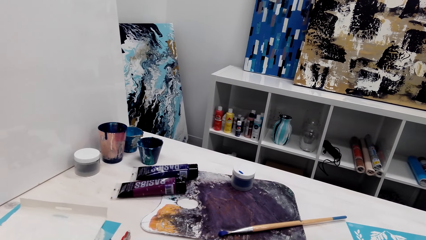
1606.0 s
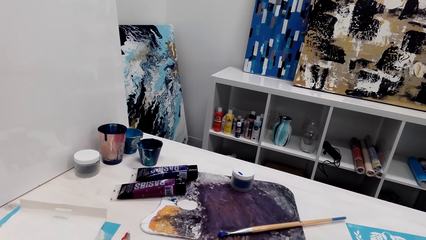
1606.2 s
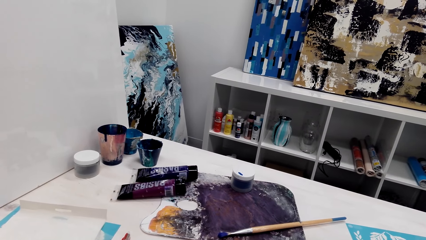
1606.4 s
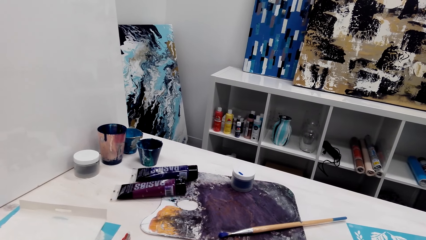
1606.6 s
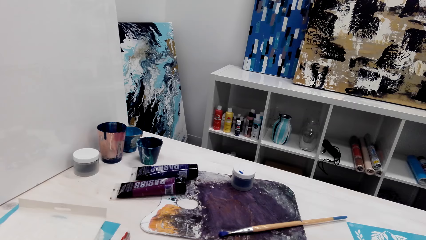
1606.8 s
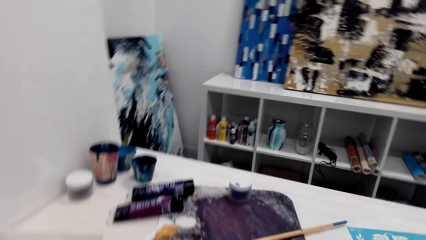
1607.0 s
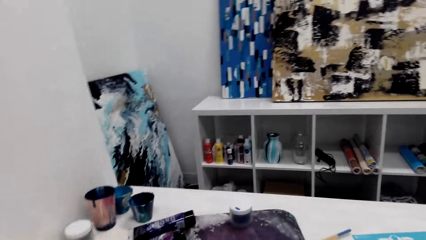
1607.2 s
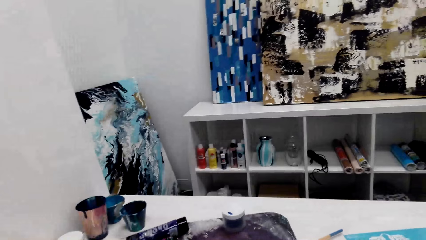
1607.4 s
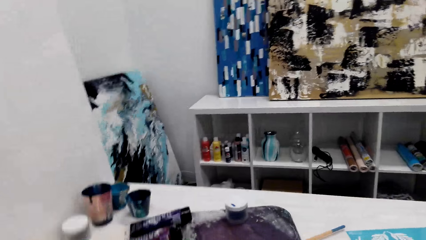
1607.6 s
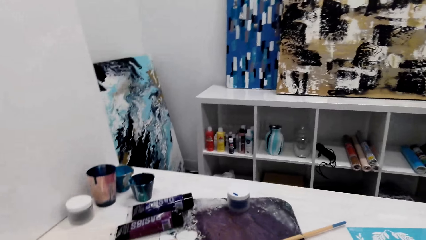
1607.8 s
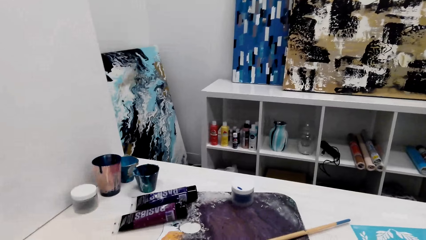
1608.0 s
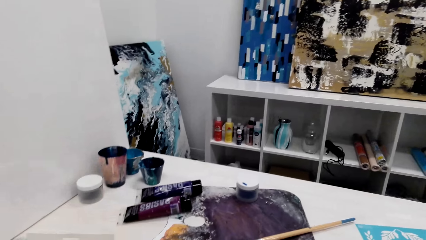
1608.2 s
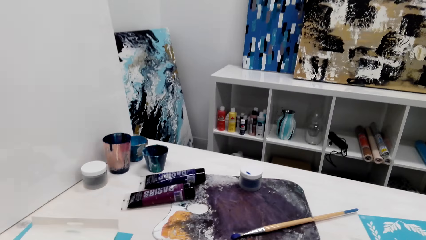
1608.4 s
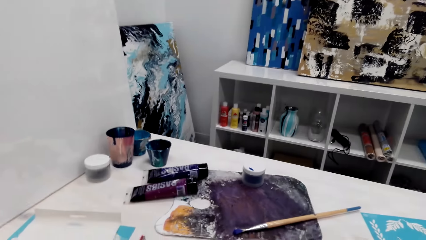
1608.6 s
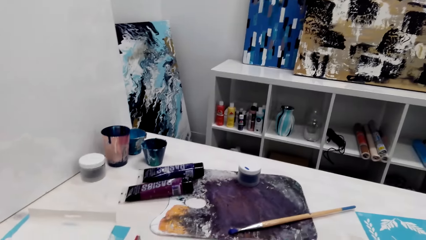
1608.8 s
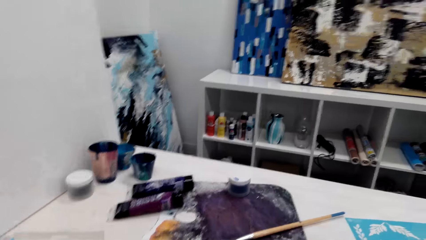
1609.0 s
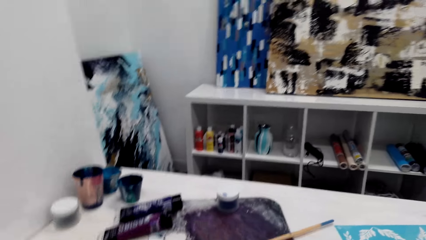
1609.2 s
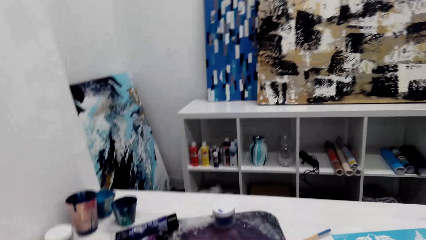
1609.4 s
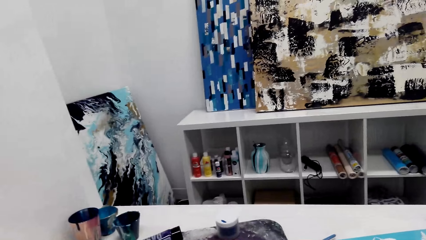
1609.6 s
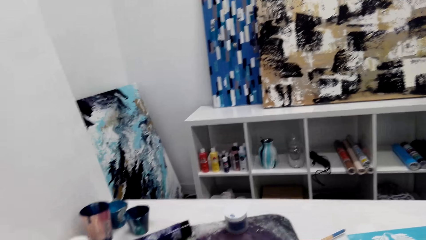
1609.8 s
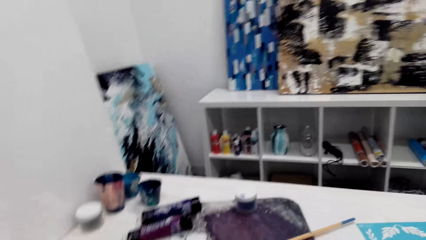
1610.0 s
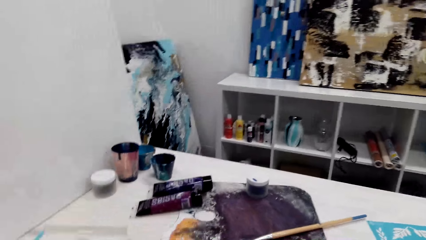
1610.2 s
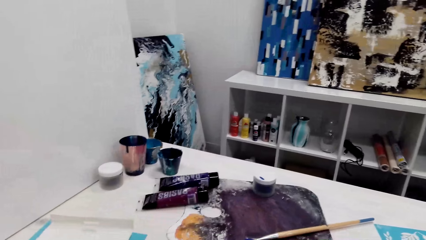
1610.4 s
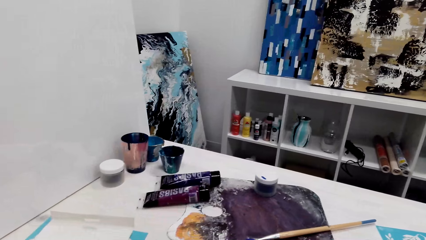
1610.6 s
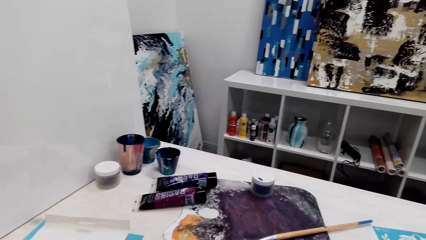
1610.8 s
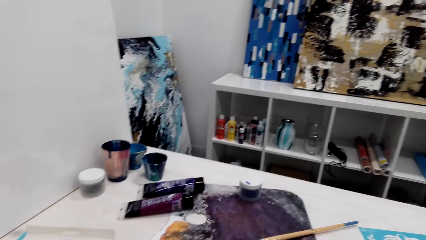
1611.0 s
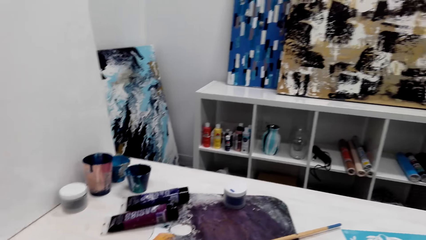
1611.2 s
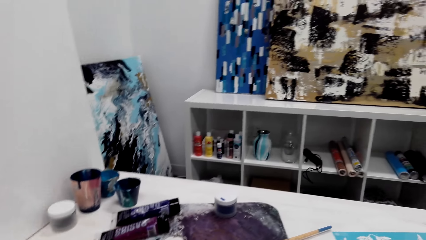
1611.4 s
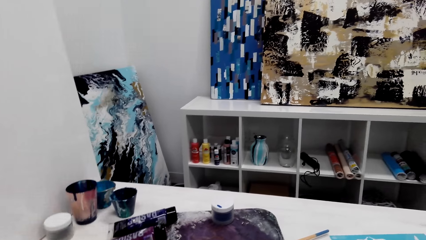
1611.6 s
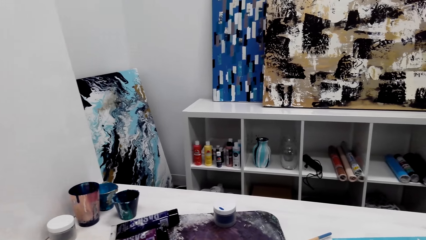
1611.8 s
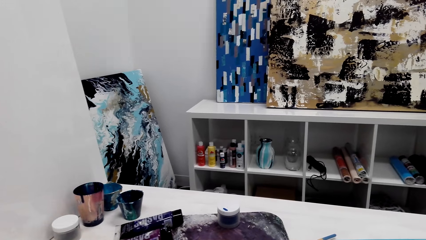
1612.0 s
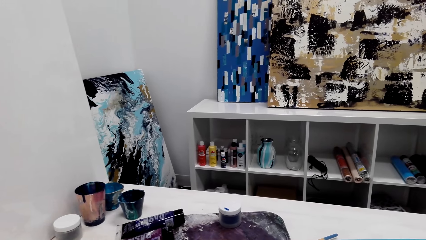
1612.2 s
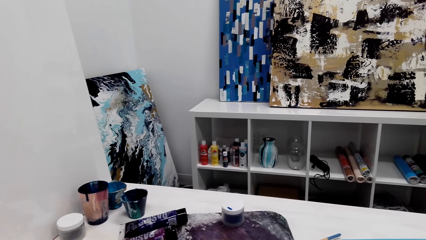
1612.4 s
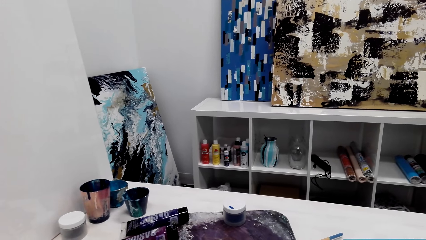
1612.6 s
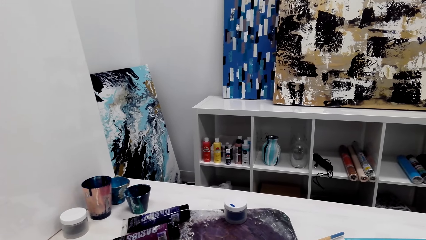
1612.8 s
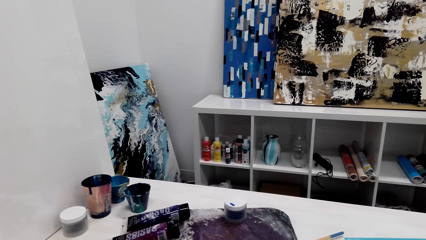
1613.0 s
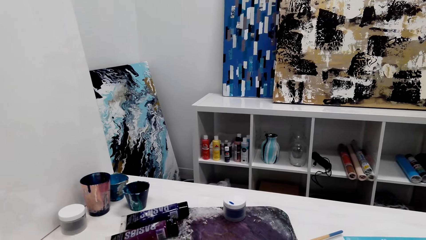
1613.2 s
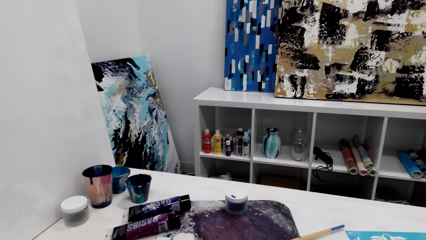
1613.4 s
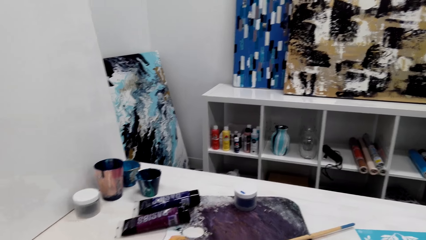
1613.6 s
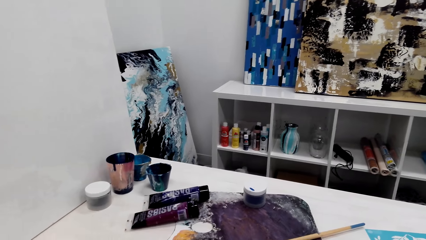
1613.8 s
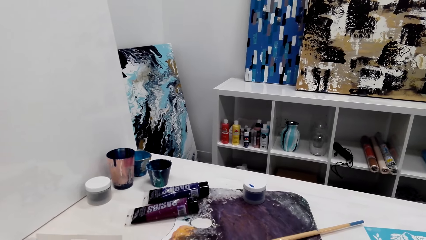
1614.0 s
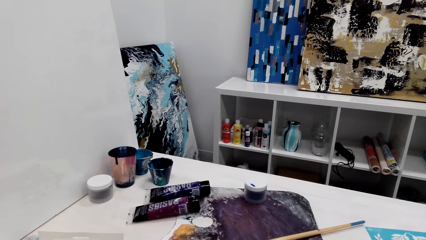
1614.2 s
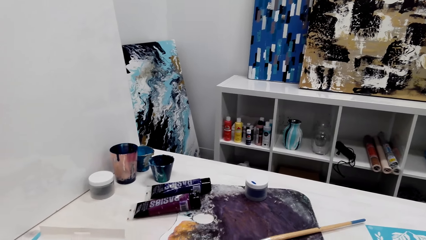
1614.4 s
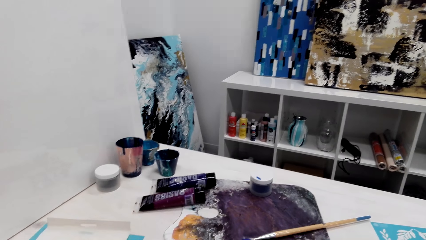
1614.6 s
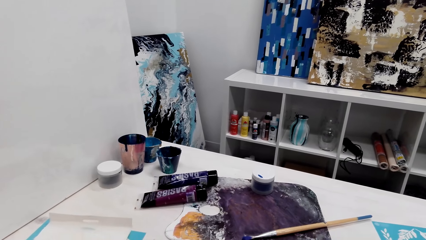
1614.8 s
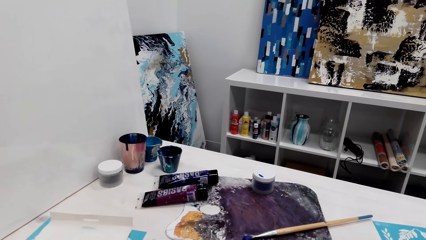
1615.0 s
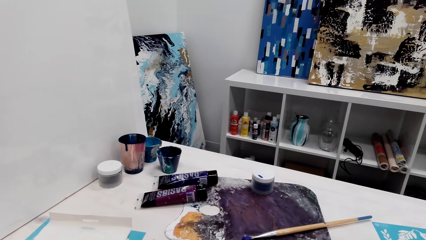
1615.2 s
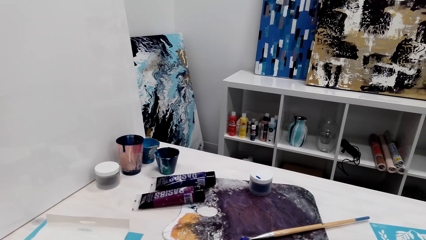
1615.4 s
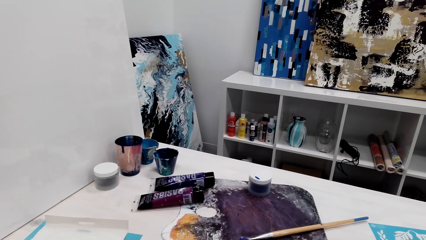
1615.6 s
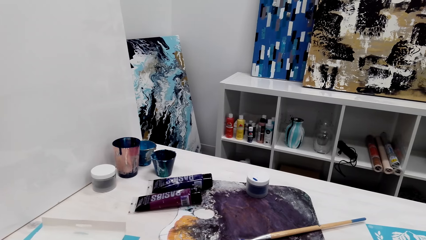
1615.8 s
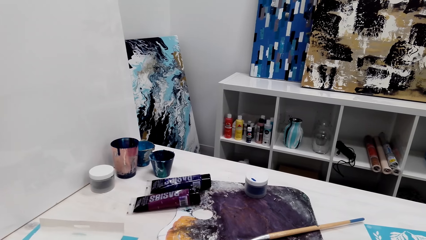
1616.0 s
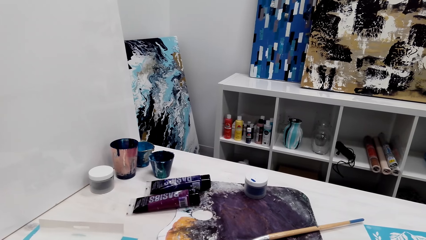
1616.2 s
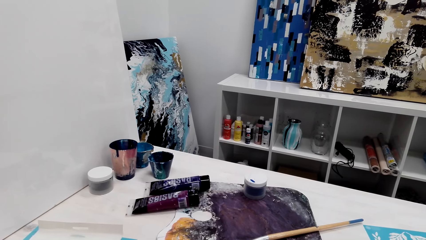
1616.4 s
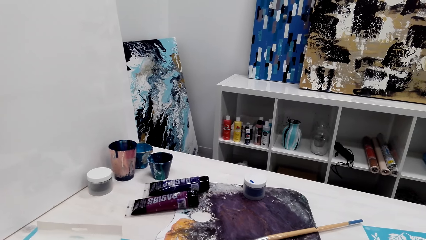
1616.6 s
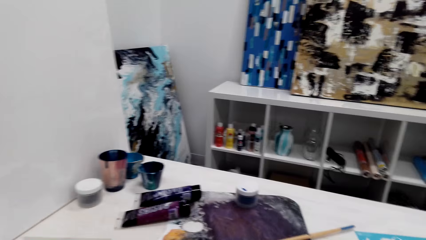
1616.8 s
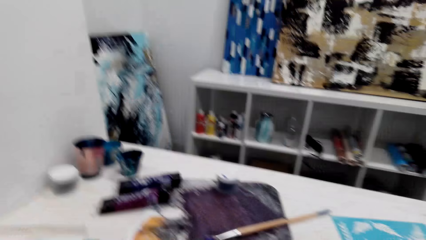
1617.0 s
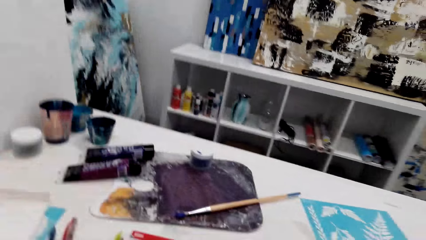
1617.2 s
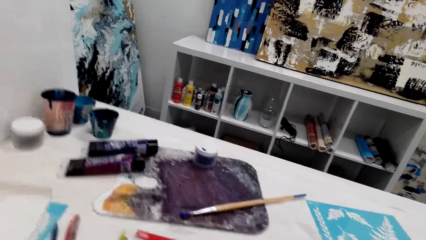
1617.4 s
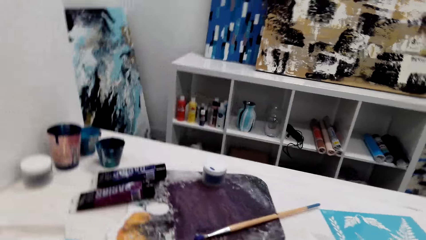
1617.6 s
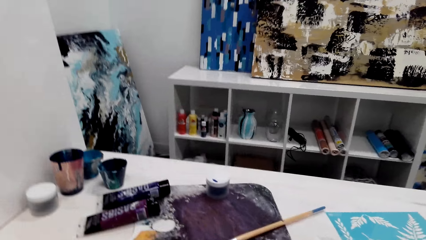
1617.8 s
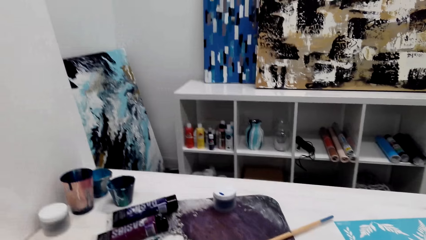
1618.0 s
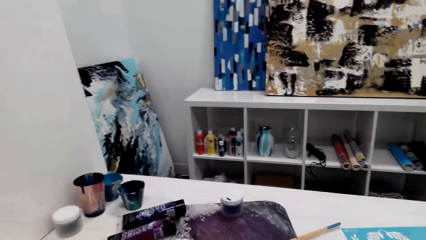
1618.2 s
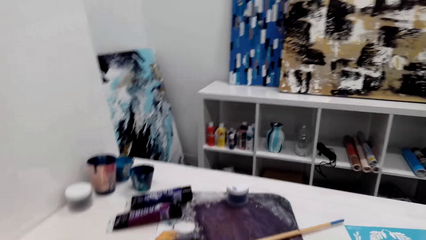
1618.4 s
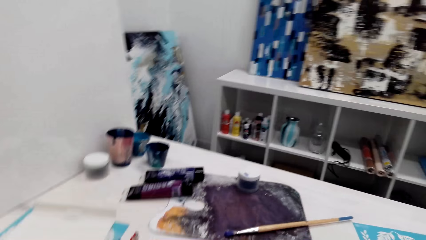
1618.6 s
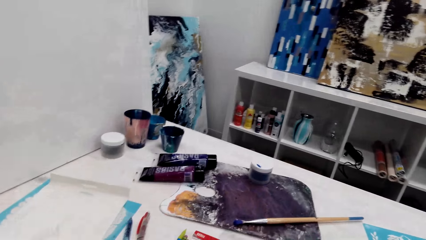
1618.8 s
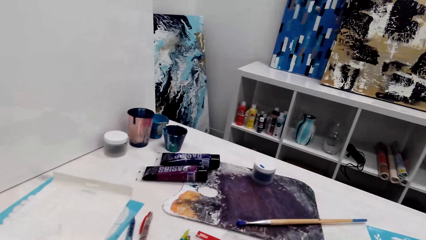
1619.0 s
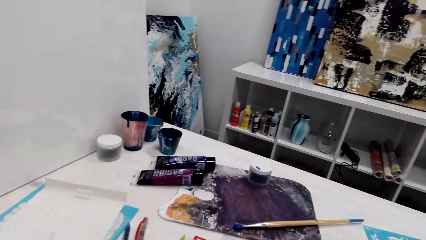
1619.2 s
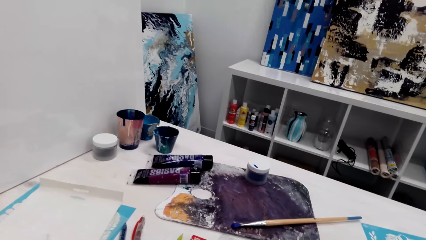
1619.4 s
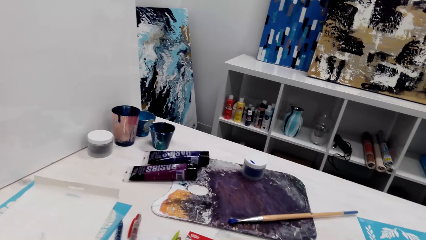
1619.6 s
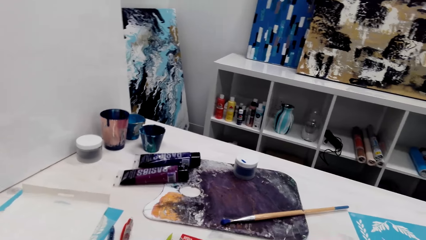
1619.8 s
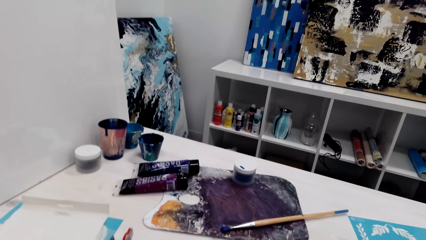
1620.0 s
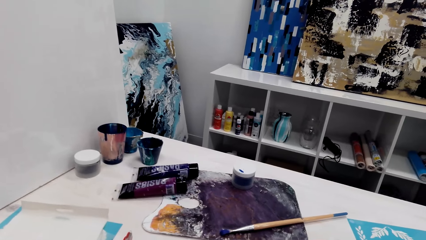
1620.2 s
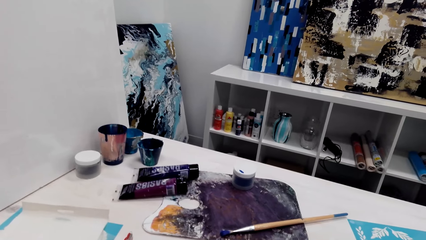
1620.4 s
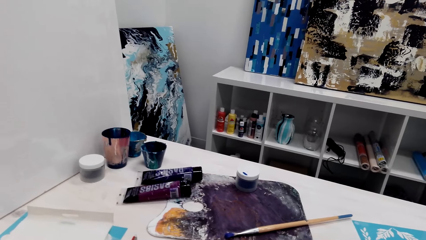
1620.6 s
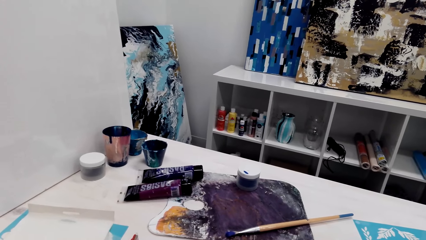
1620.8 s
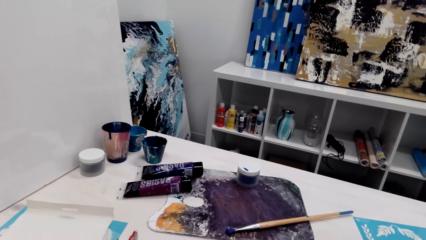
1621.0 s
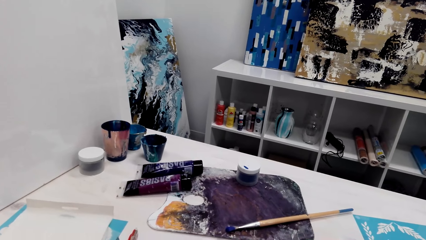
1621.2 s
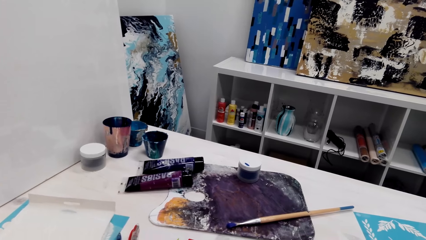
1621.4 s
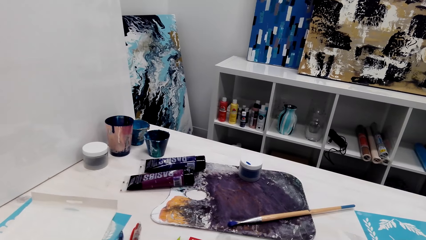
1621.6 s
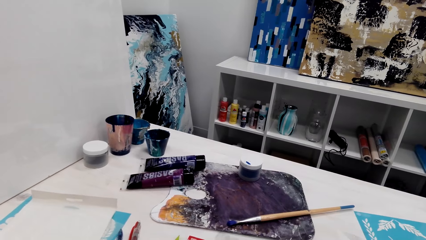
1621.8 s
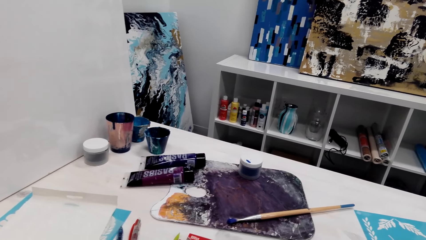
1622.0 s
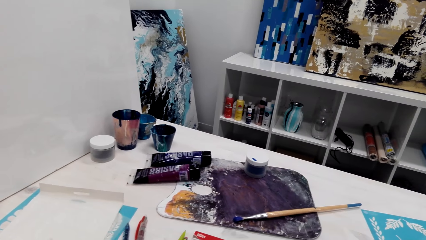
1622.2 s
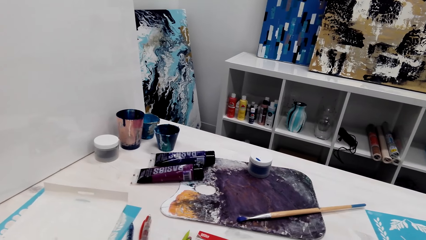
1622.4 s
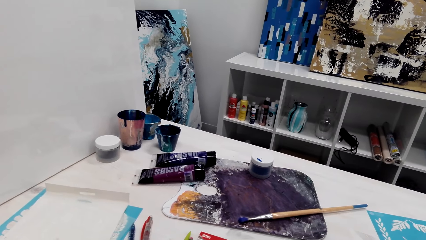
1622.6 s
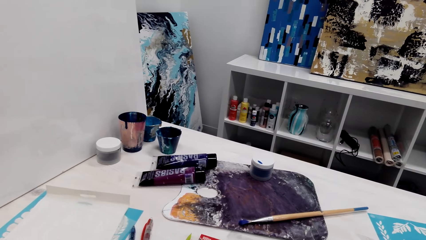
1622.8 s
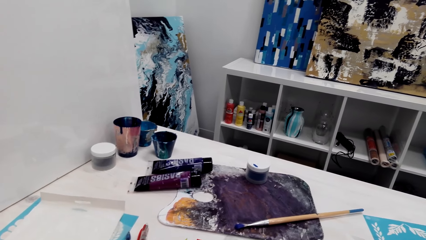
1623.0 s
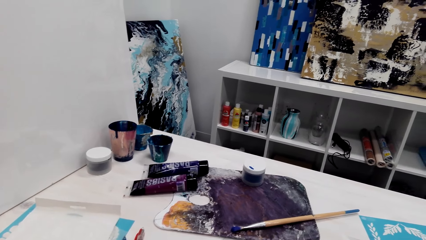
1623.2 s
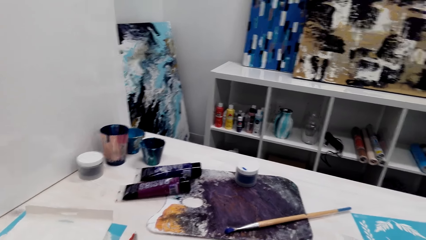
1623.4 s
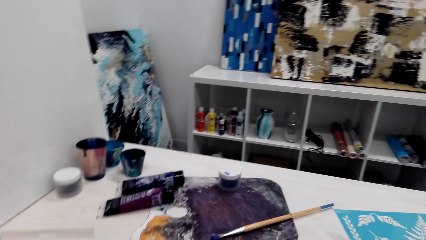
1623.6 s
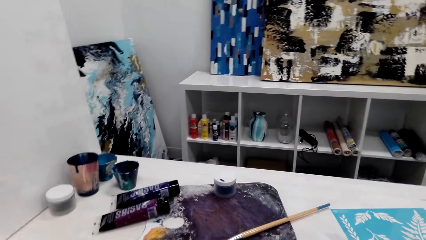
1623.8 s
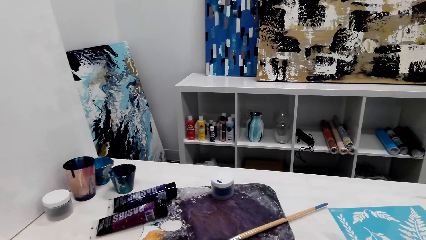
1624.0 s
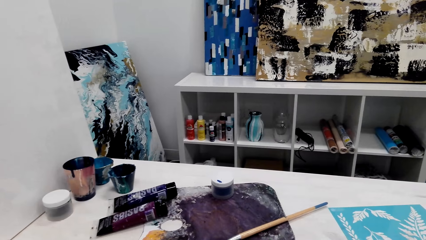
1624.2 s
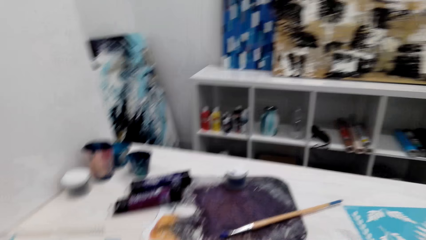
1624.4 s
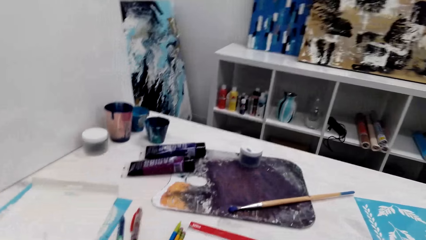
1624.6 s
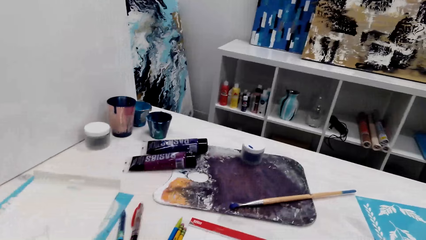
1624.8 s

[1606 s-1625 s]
The camera wearer talks to another person. They look around the table.
